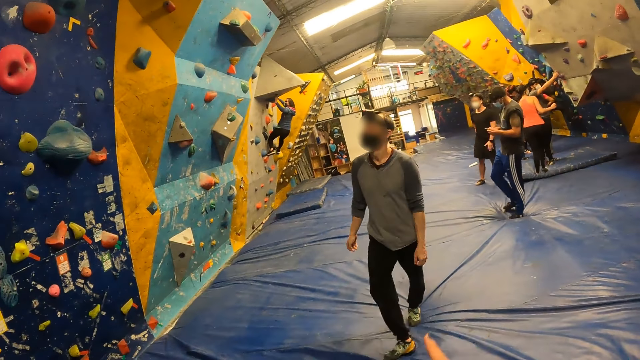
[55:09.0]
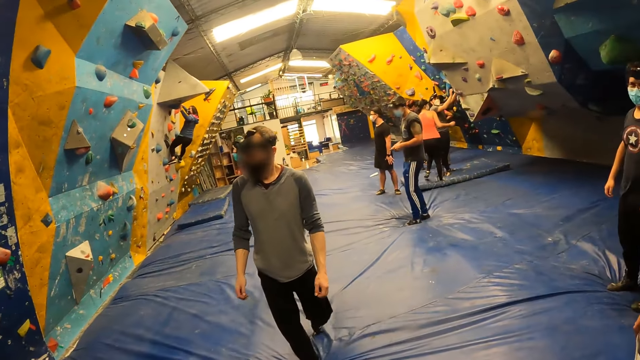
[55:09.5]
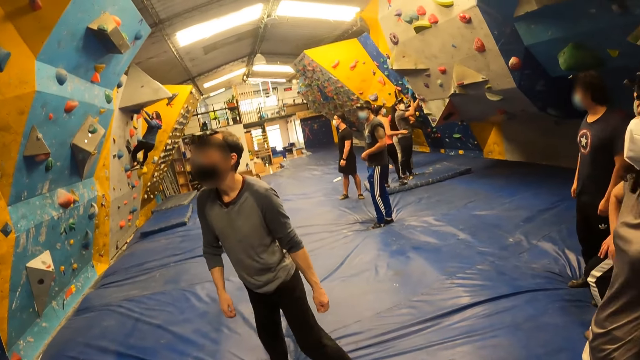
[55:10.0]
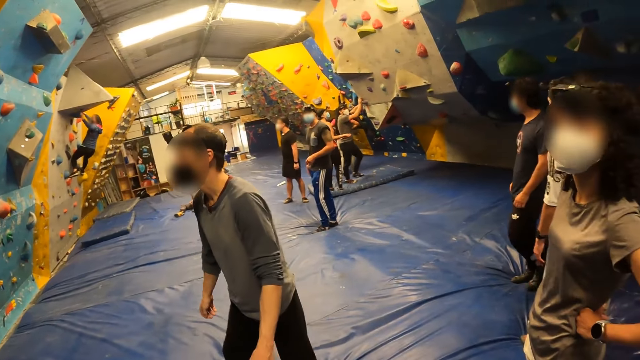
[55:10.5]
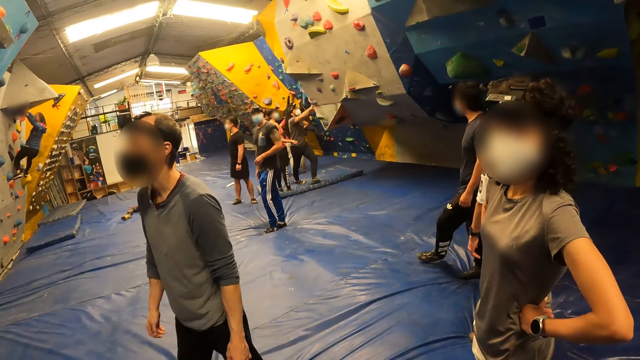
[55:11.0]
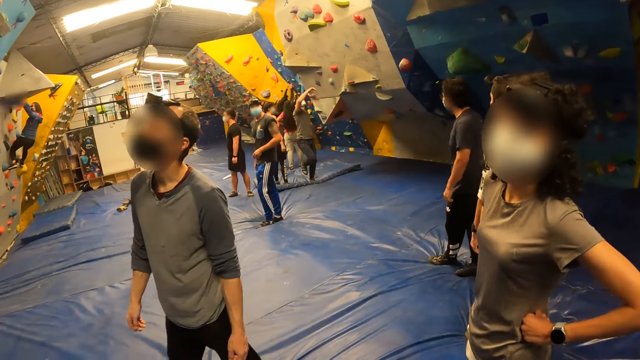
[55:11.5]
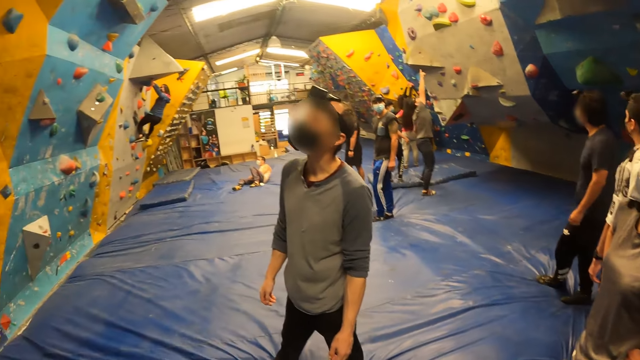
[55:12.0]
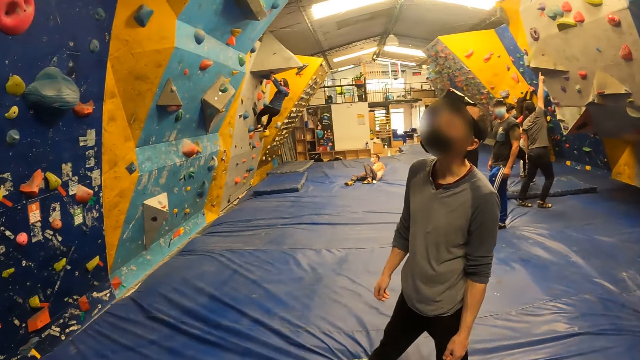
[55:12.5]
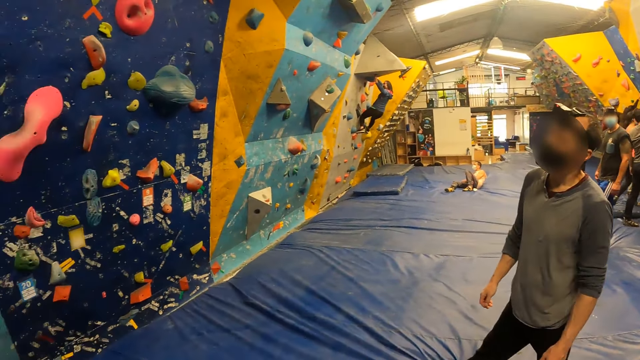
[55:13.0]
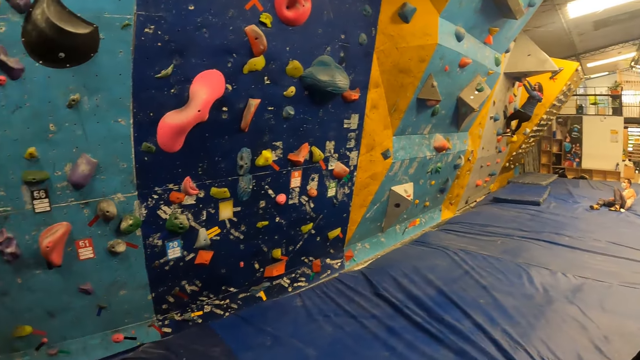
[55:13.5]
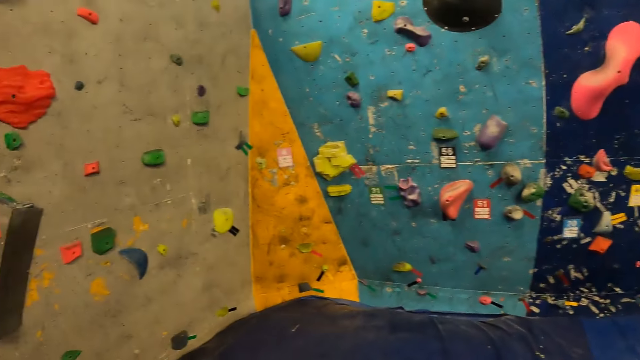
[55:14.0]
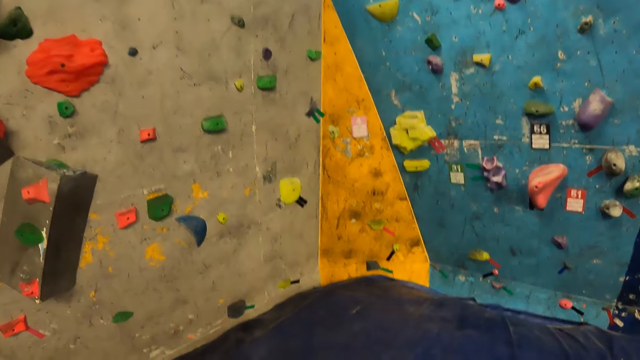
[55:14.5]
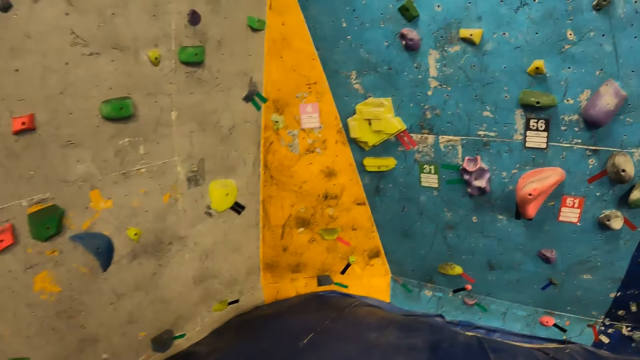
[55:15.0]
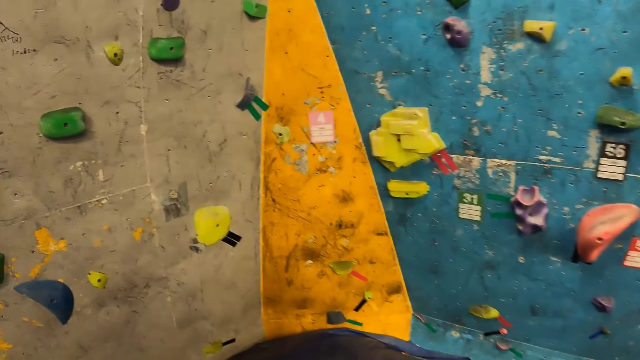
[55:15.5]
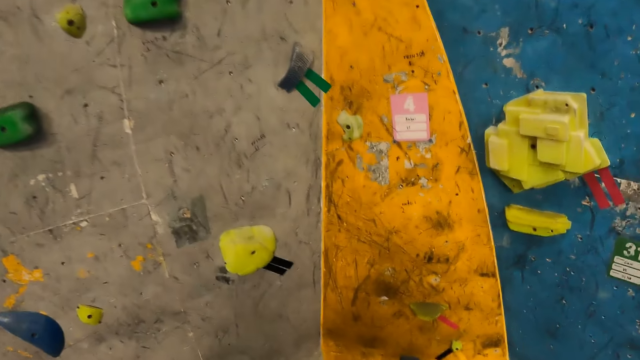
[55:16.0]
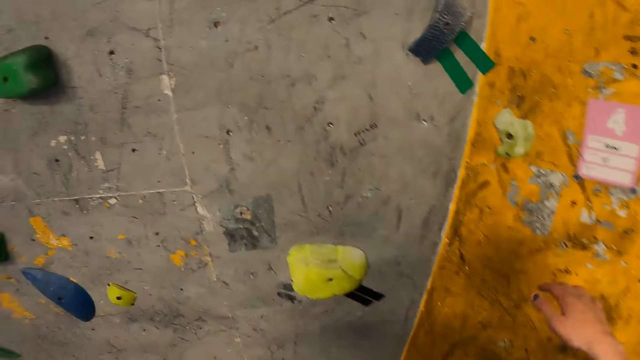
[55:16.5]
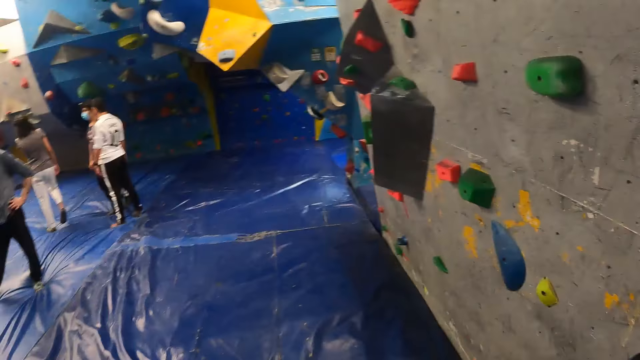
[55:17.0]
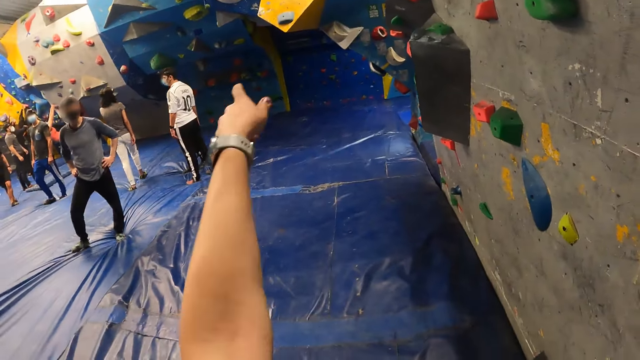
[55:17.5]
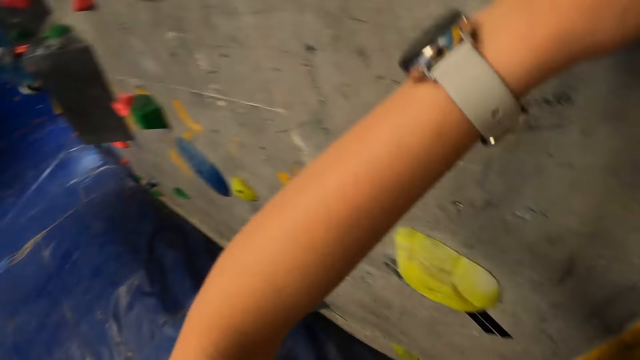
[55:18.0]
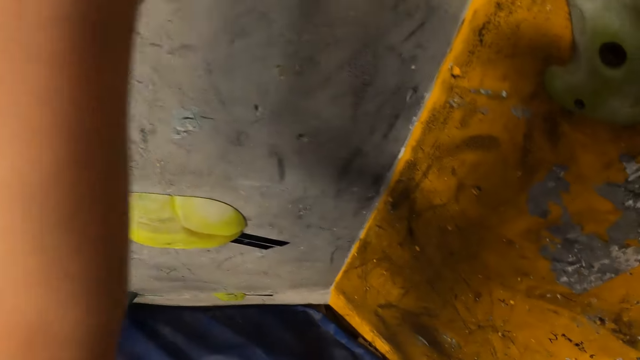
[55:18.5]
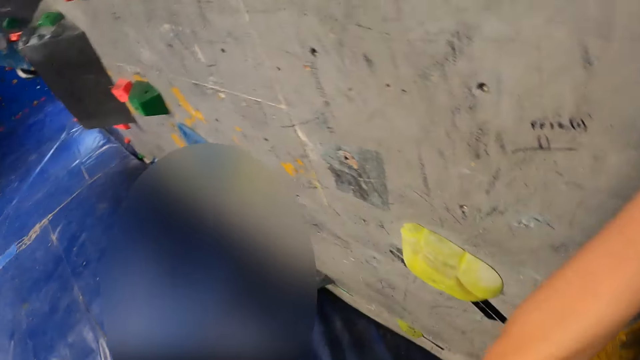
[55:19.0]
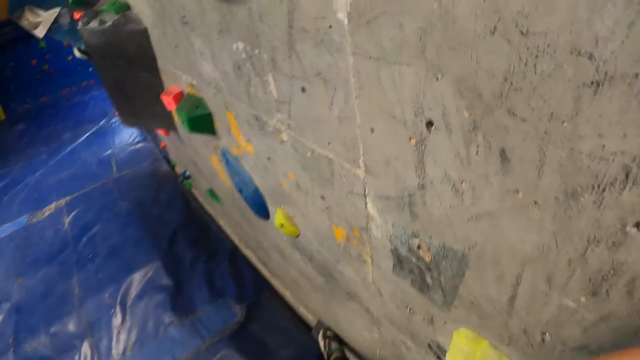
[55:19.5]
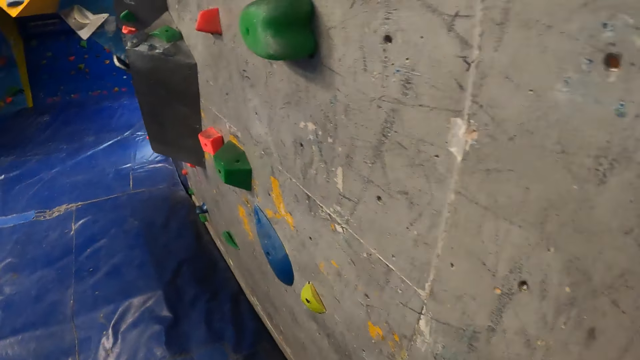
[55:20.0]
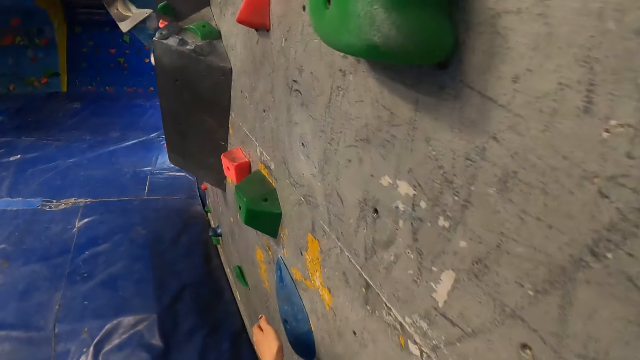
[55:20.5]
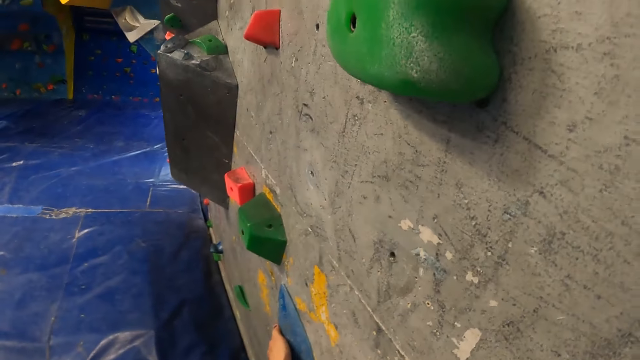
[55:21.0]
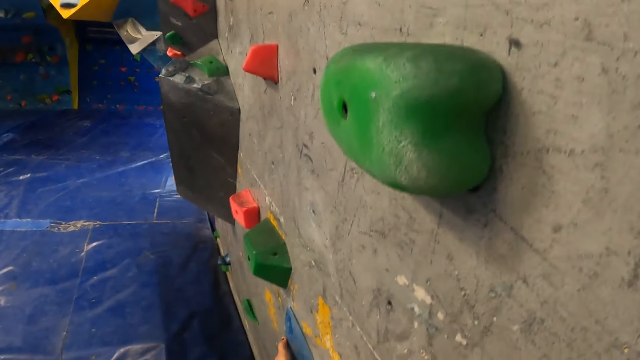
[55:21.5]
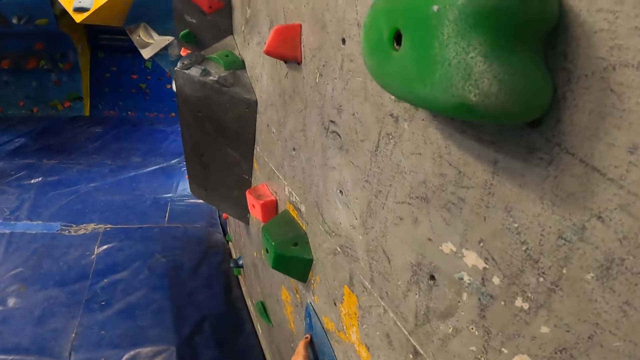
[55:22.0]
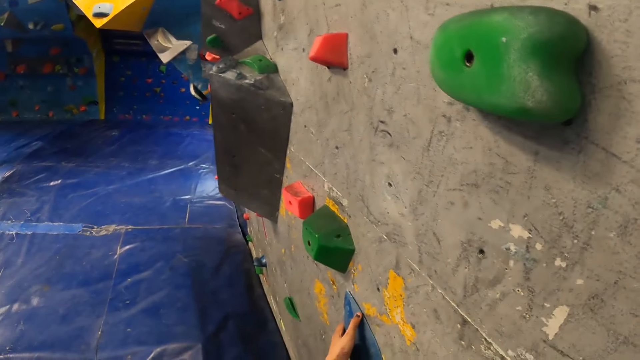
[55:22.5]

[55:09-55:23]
The camera wearer points at the man. They look around, move toward the rock climber, and look around. They climb the wall. They point a finger. They return the hand back. They touch the rock climber.

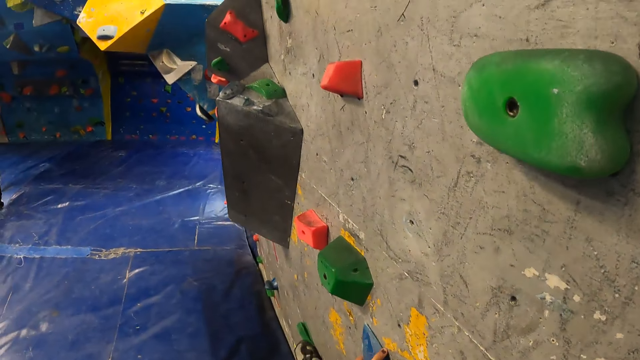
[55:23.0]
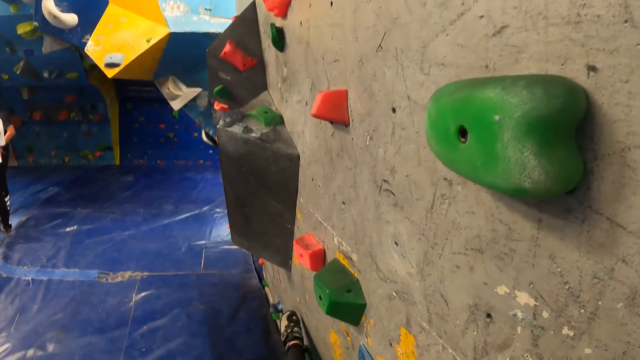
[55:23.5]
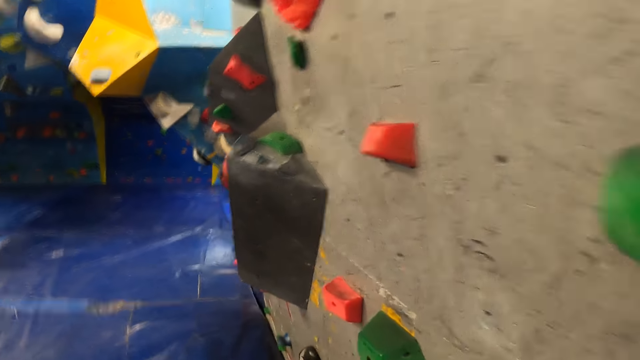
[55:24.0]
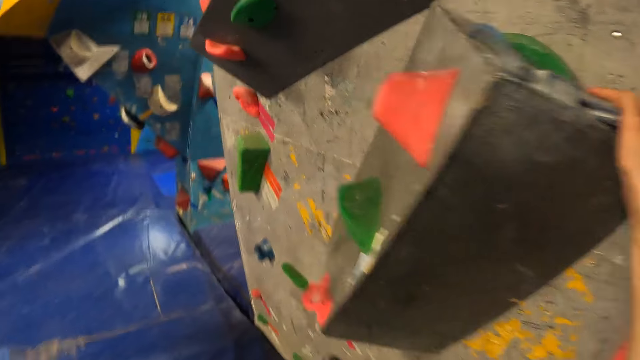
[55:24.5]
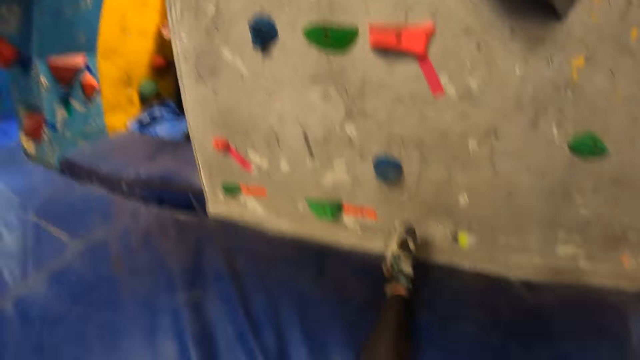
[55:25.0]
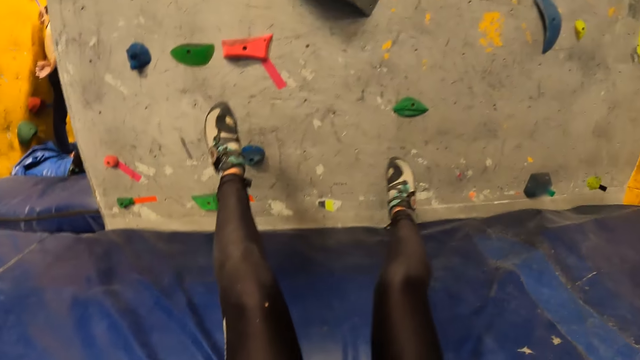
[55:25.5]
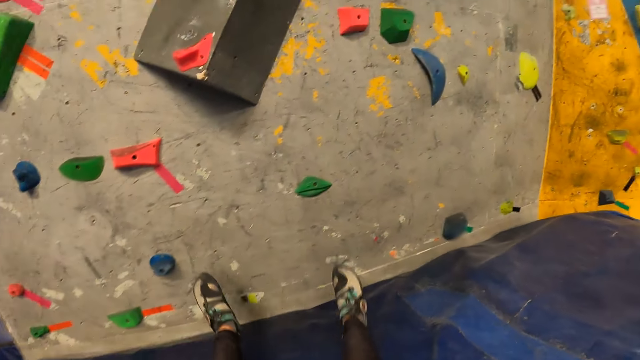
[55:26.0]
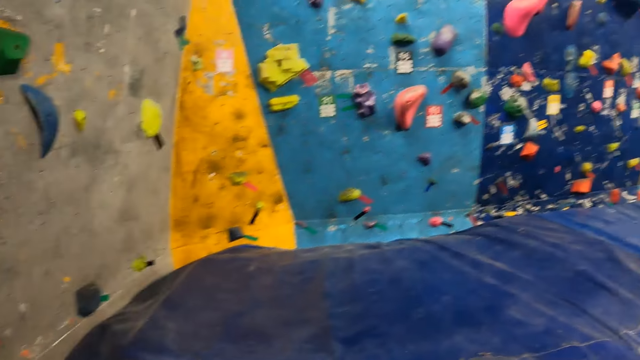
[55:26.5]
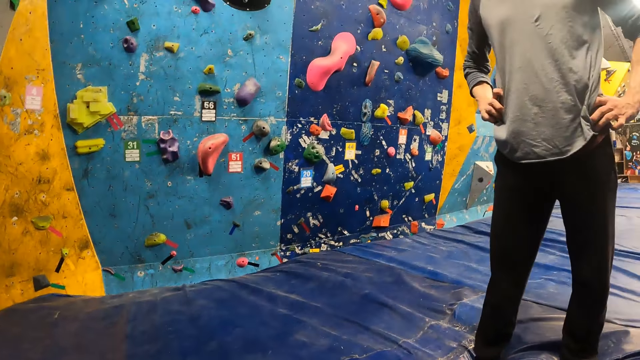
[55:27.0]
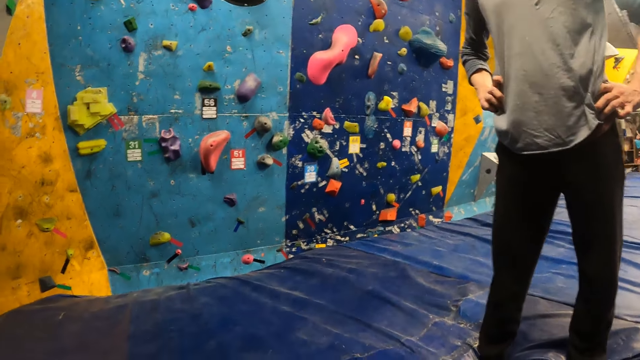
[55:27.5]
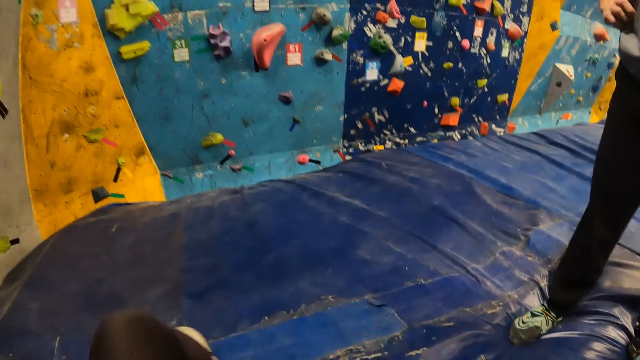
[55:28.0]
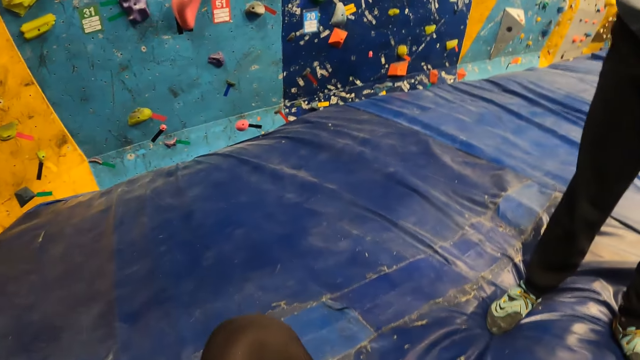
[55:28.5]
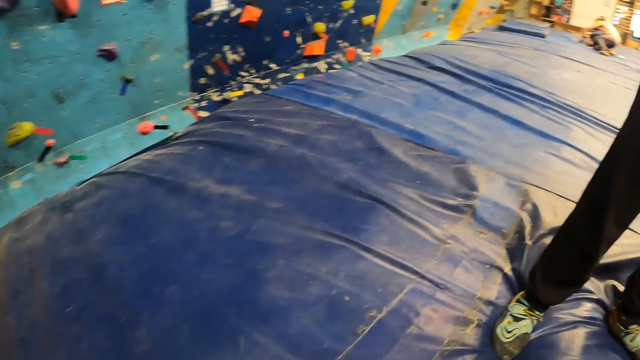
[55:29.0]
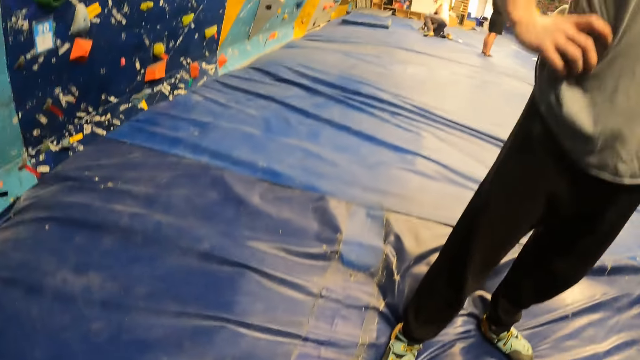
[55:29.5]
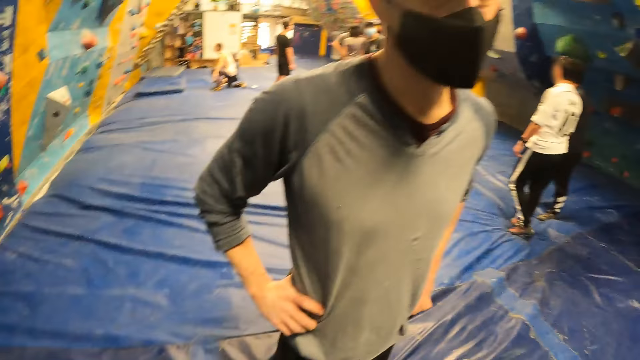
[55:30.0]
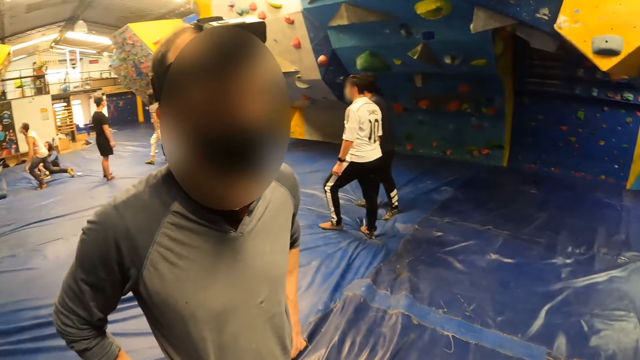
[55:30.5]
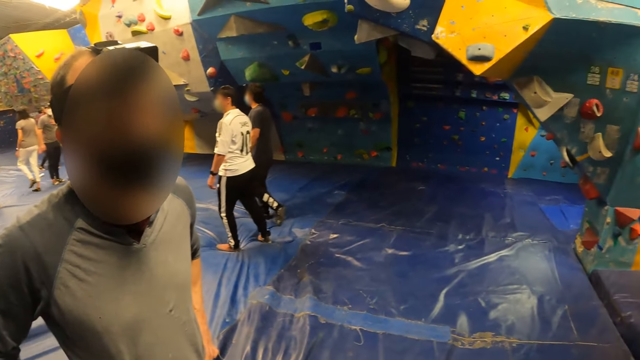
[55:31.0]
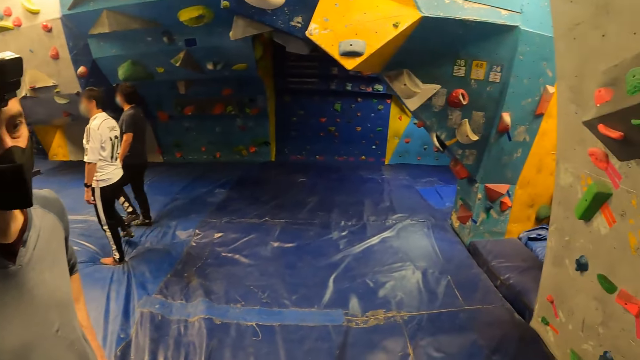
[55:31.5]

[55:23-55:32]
The camera wearer climbs the rock climber. They stretch both legs, look around, raise their head, and look around.
